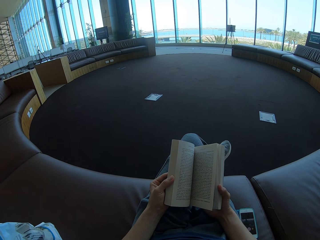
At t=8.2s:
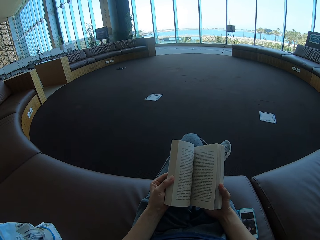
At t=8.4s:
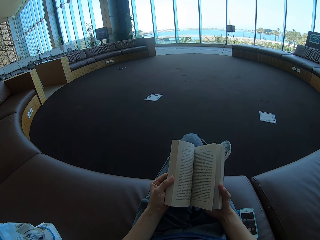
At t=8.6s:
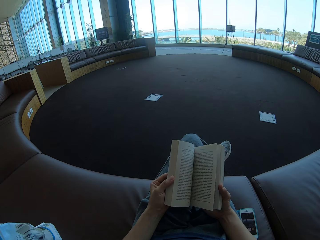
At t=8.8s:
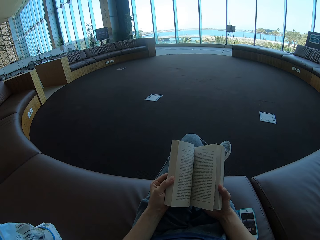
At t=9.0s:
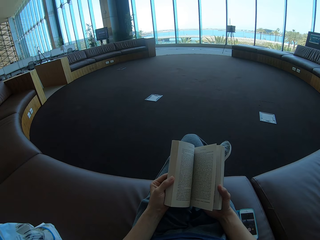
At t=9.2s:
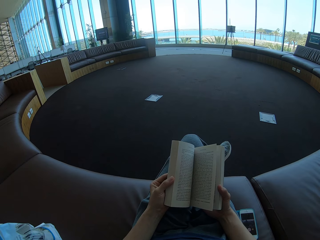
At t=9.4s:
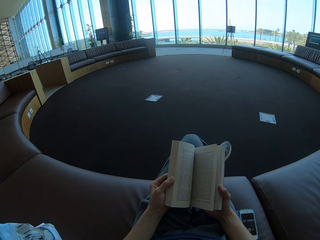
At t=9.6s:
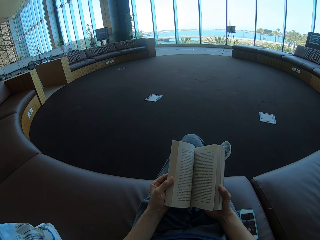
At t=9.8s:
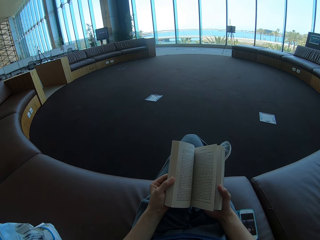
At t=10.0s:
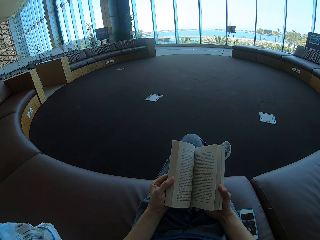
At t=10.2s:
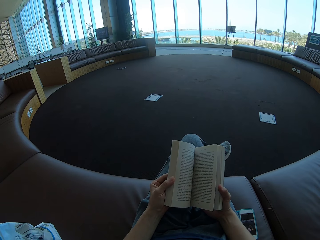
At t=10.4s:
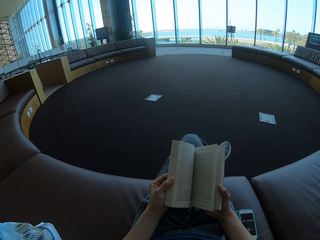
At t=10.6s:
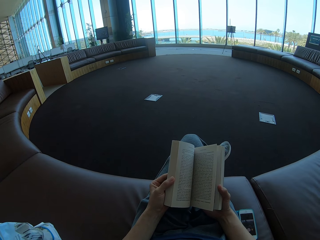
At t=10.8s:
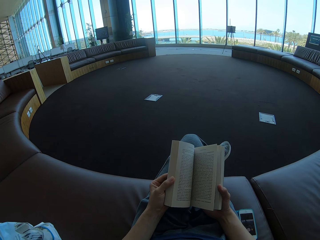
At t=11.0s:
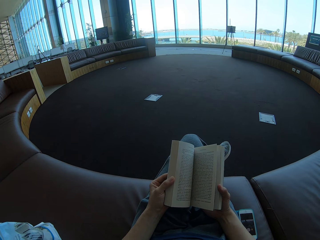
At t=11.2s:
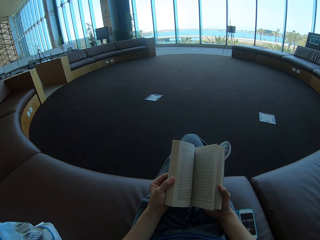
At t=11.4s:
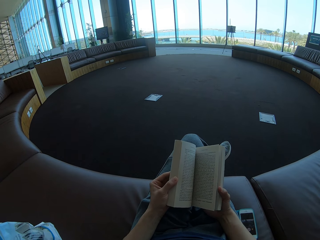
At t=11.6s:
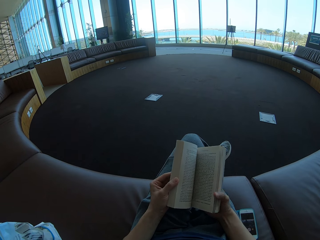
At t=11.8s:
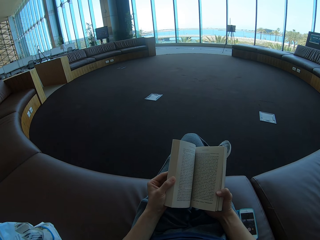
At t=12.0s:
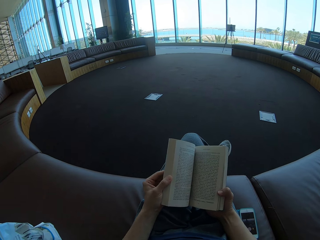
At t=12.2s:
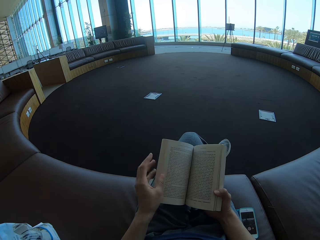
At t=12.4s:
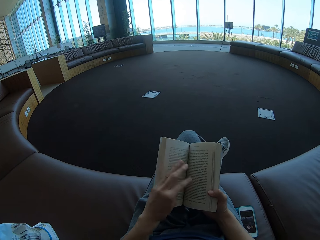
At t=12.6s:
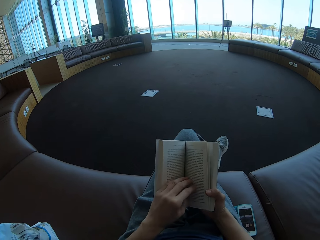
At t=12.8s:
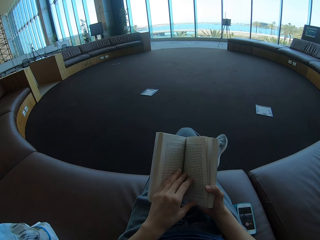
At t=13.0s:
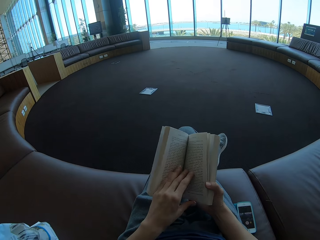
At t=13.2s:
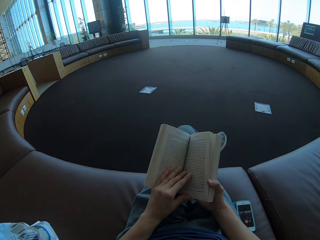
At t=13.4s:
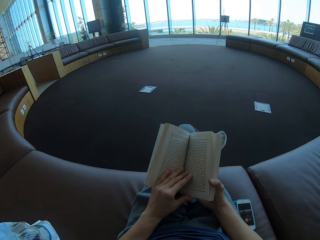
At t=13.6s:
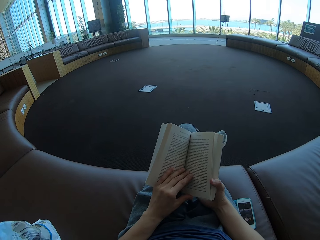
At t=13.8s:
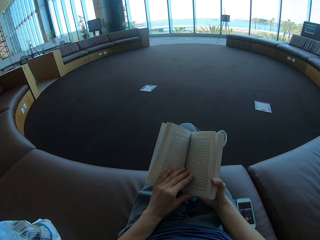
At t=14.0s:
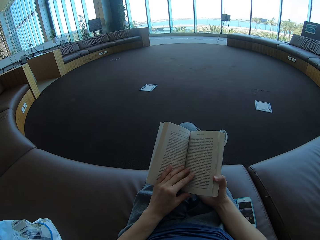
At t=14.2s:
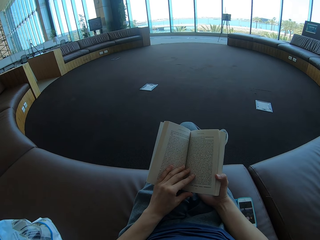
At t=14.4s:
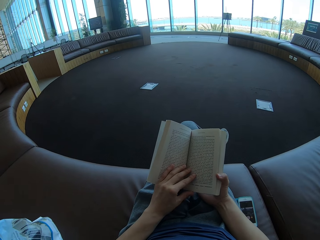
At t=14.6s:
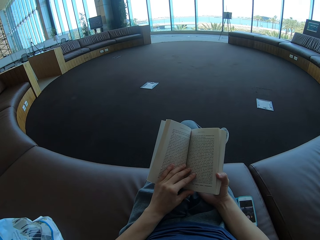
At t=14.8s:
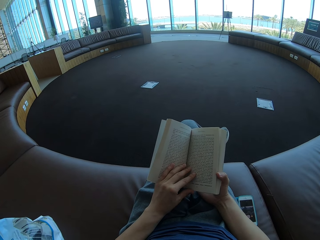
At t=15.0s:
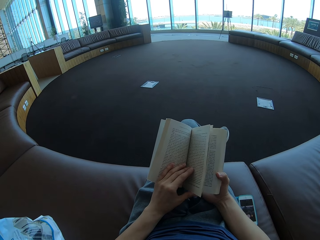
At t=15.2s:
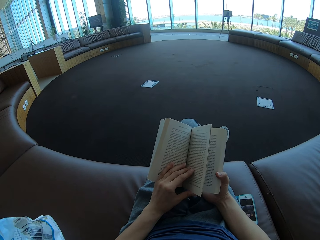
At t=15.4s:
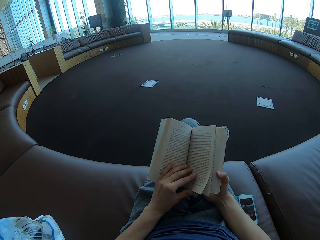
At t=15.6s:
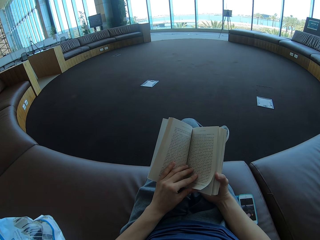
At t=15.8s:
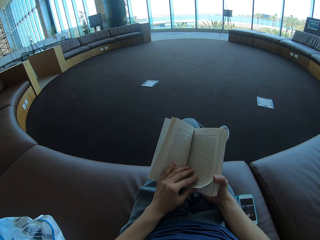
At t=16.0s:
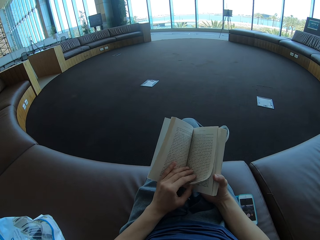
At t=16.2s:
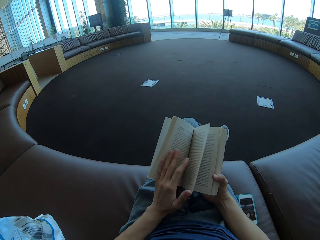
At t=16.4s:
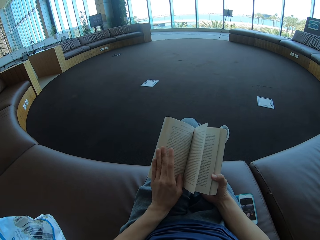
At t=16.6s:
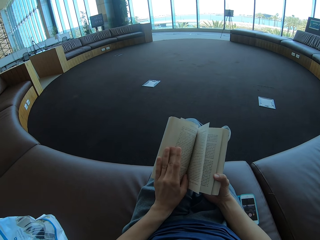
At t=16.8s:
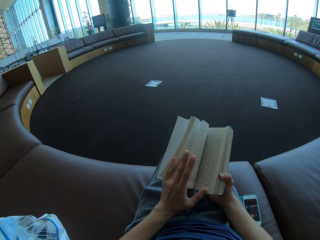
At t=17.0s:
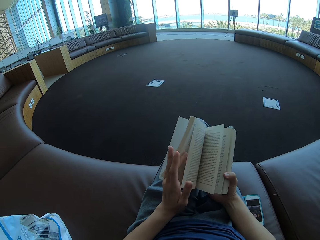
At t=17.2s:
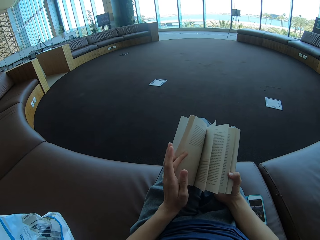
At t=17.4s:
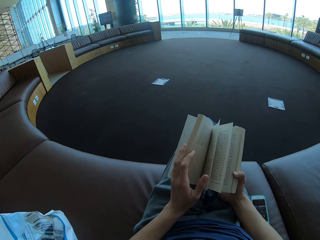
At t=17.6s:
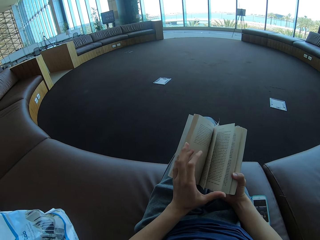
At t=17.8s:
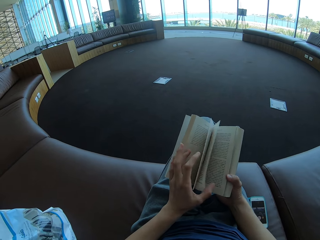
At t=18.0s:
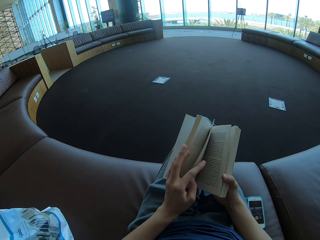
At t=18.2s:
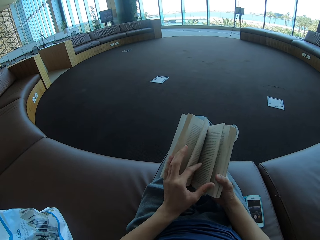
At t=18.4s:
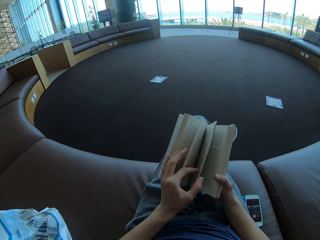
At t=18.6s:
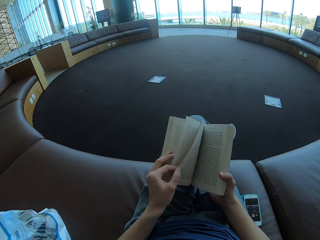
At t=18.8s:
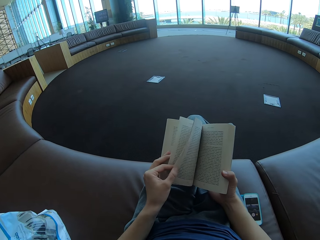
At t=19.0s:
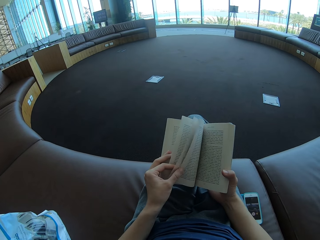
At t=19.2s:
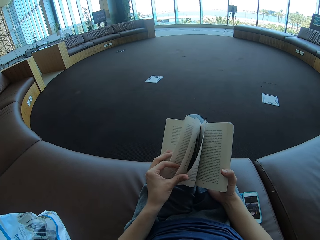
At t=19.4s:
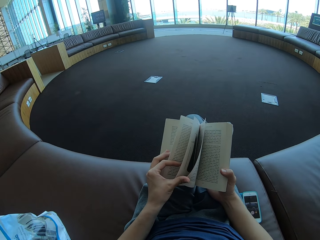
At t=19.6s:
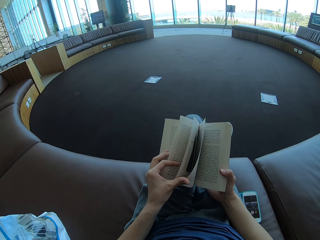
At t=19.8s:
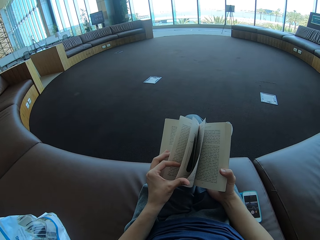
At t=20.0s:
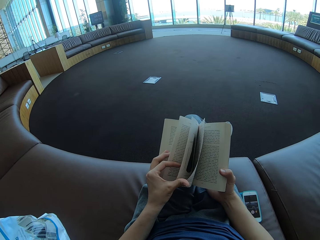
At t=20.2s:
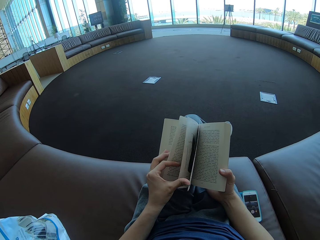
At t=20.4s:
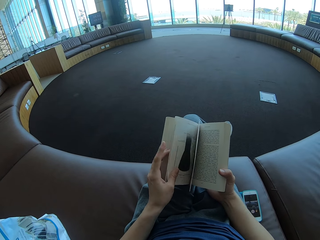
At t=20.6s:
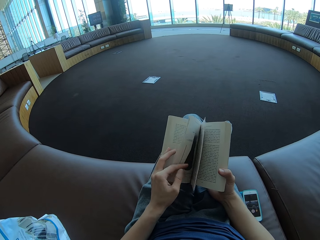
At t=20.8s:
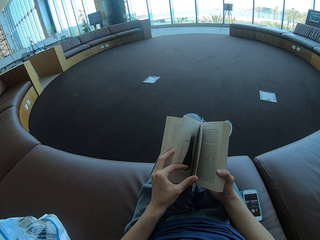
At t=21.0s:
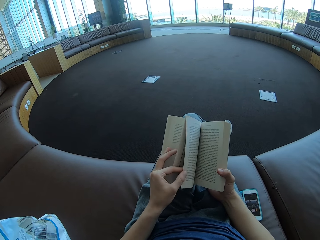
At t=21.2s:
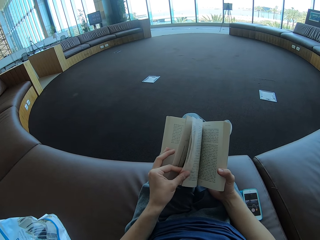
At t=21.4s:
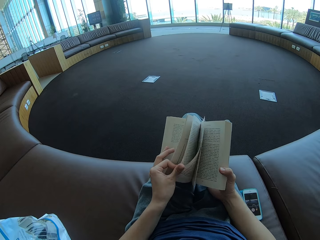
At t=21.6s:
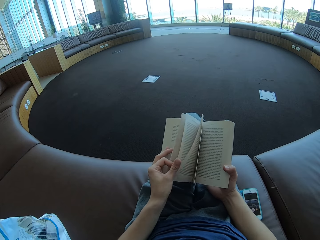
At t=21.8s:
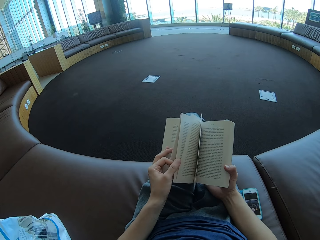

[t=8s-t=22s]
The camera wearer reads a book. They flip the pages of the book.

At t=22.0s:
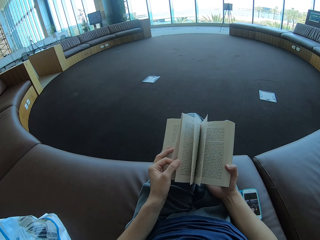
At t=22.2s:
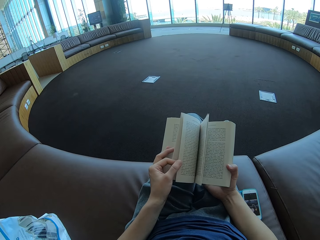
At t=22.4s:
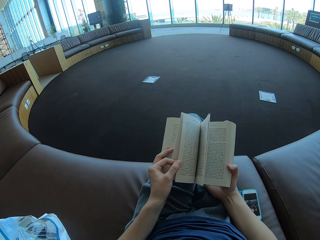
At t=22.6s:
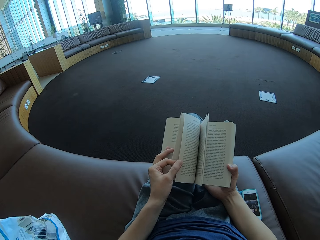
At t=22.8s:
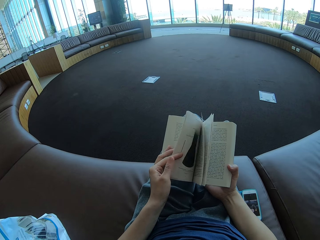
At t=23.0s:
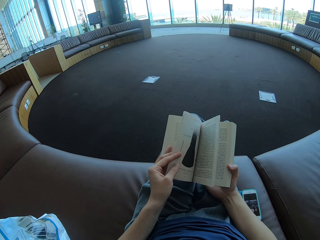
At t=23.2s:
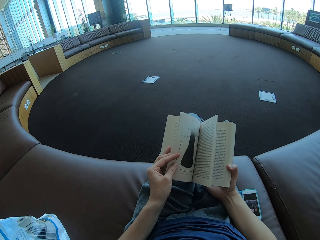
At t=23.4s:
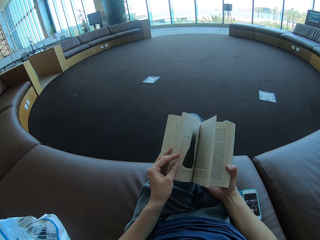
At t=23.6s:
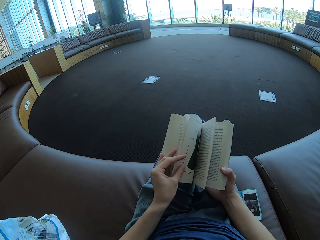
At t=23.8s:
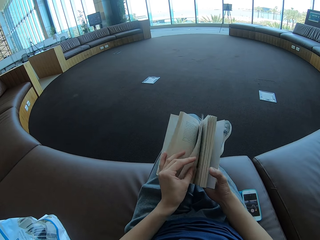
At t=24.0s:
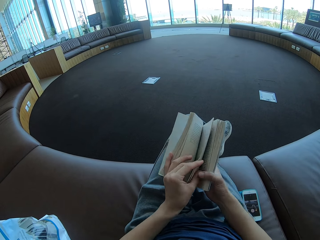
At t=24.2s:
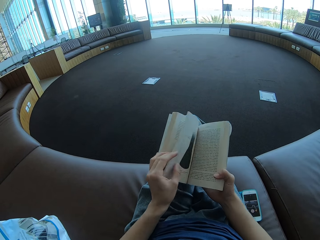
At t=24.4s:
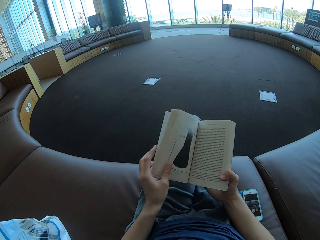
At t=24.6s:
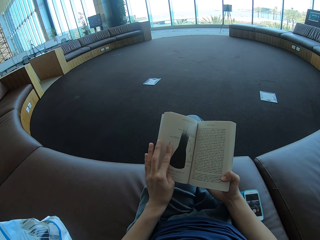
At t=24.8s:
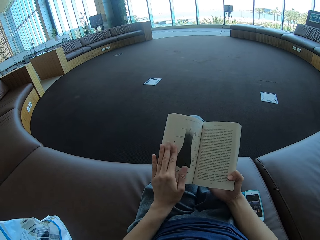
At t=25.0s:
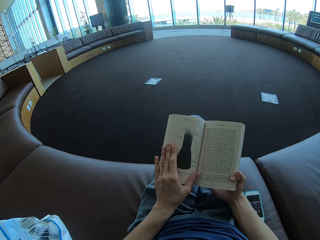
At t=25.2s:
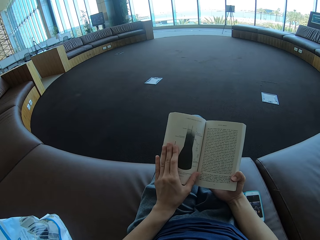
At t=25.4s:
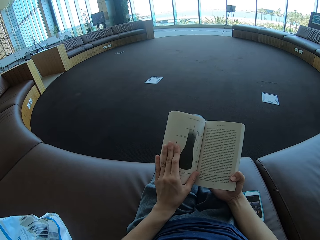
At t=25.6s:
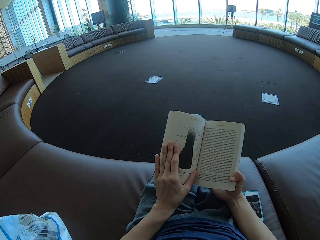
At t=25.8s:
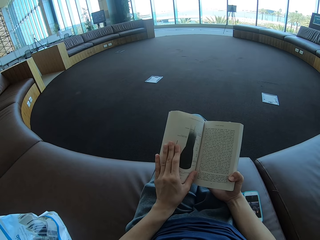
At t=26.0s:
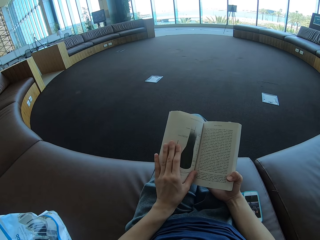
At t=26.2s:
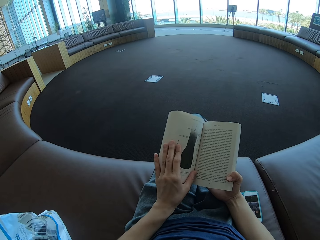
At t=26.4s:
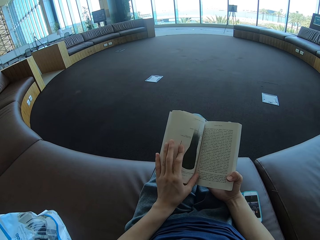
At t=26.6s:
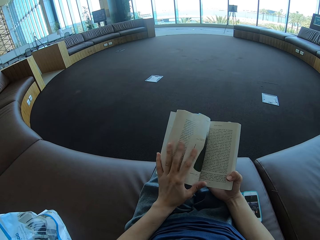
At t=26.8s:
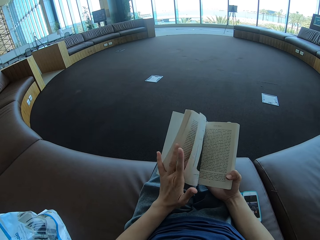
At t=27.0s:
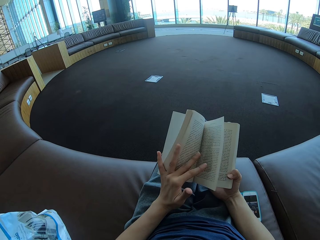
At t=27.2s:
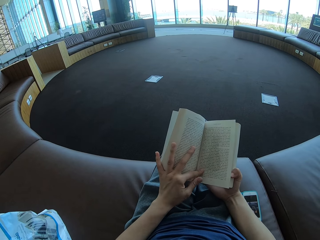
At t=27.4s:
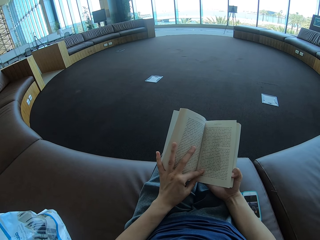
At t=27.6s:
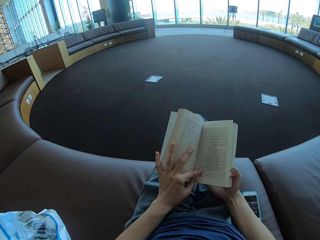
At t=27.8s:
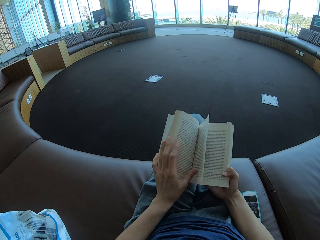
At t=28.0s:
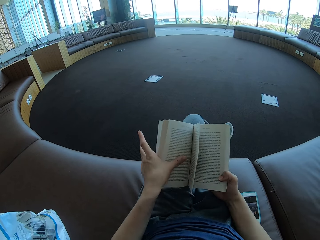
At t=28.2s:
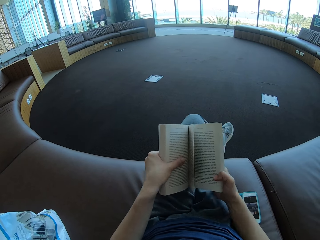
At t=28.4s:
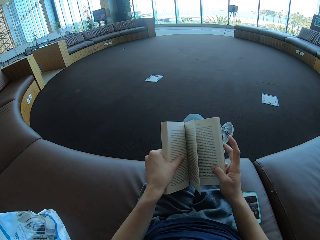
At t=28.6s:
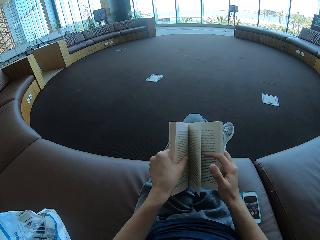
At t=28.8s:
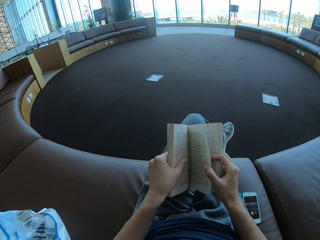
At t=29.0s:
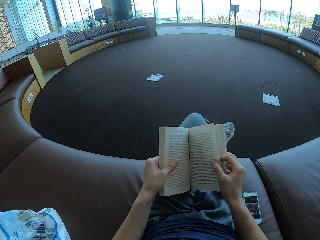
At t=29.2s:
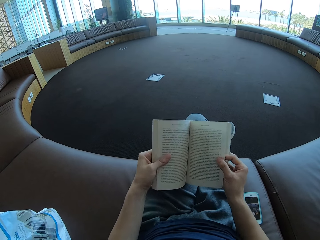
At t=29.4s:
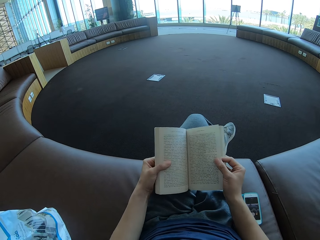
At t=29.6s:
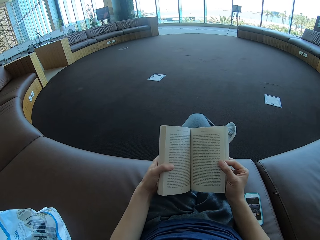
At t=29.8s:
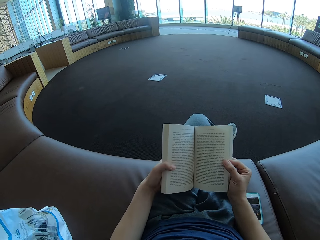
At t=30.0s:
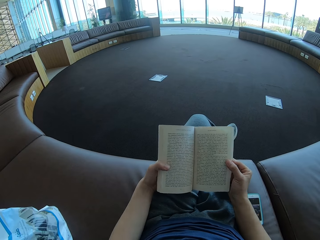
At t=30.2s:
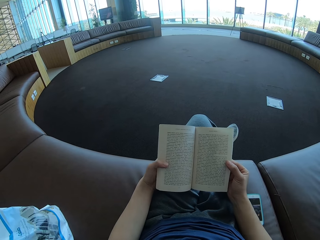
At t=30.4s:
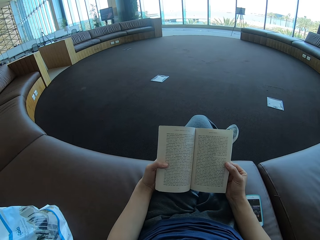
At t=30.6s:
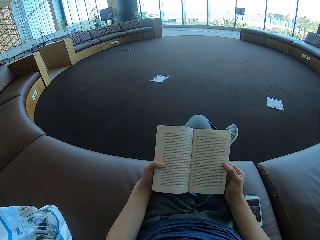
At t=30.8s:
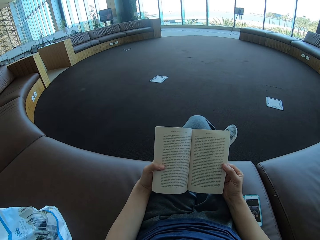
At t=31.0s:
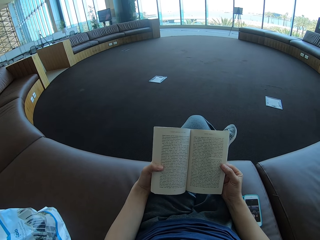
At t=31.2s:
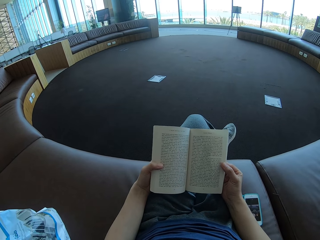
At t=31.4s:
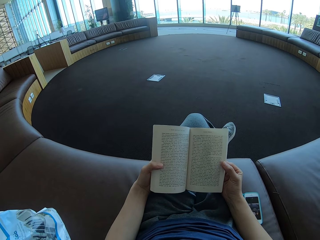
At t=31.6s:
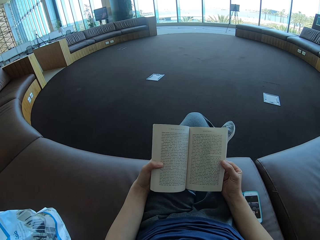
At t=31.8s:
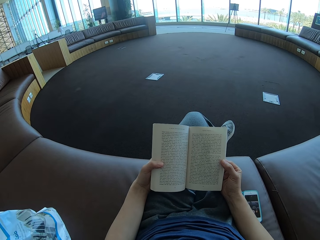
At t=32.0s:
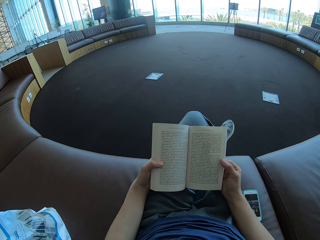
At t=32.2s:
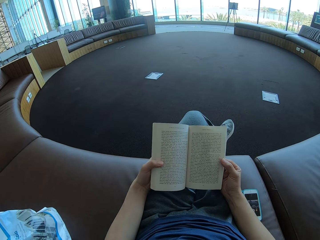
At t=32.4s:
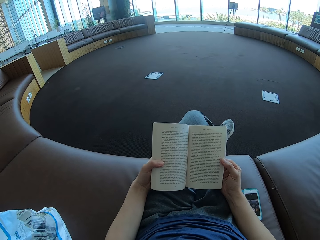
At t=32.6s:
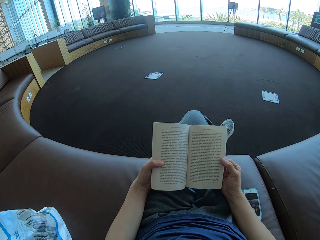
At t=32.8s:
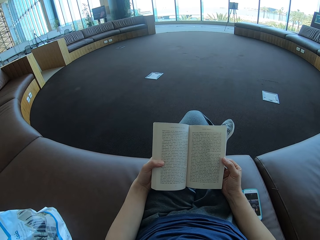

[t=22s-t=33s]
The camera wearer stares at the book. They flip the book. They read the book.
